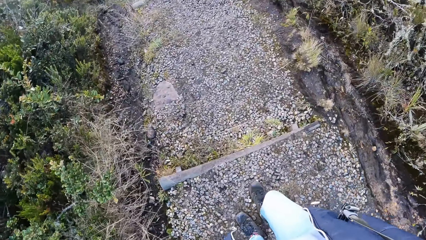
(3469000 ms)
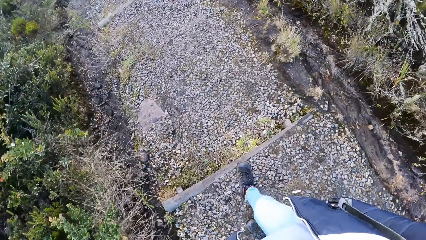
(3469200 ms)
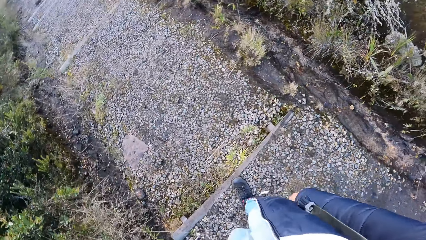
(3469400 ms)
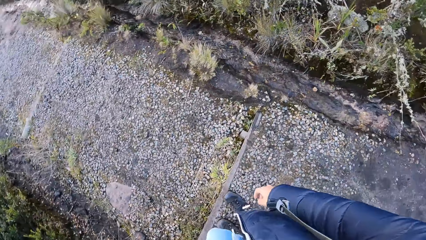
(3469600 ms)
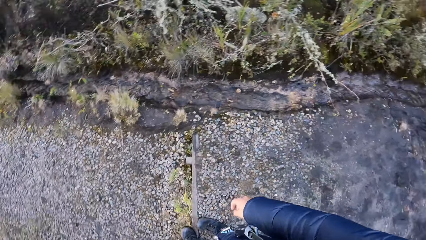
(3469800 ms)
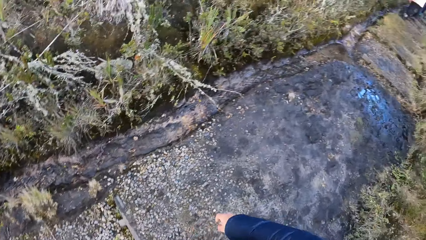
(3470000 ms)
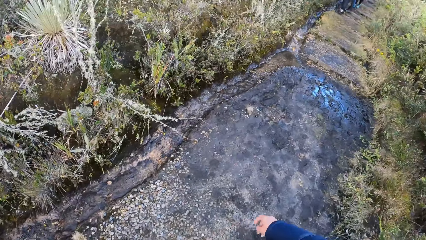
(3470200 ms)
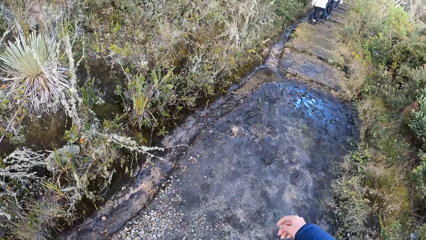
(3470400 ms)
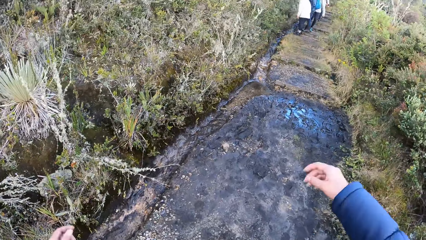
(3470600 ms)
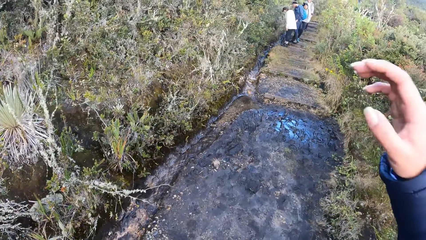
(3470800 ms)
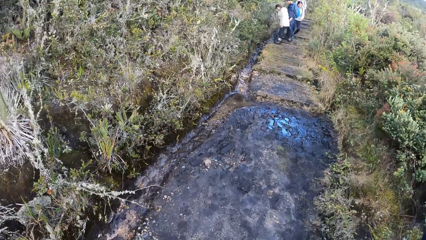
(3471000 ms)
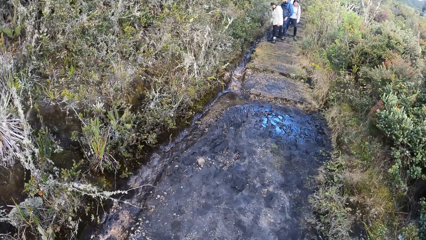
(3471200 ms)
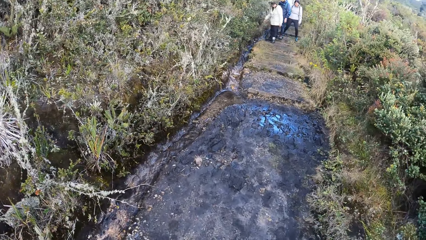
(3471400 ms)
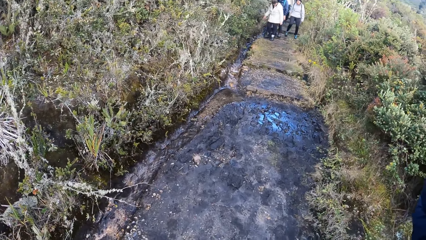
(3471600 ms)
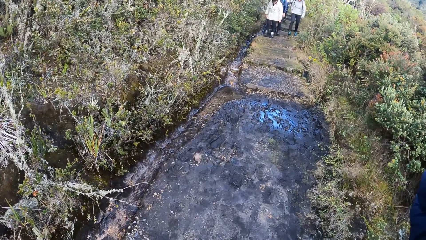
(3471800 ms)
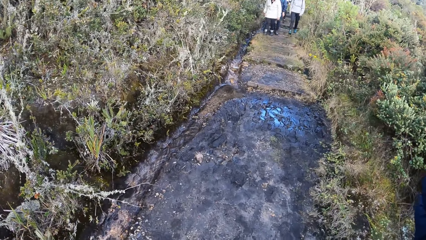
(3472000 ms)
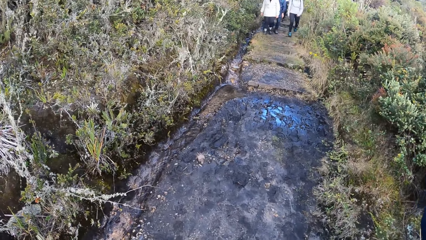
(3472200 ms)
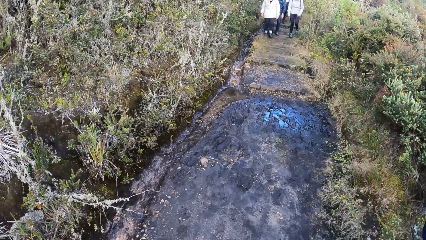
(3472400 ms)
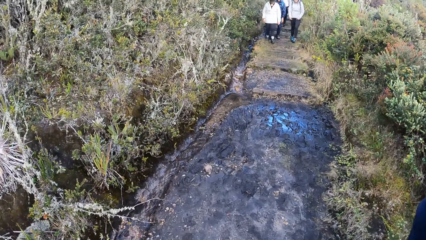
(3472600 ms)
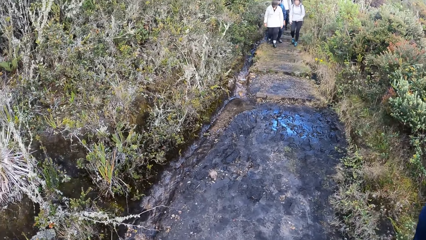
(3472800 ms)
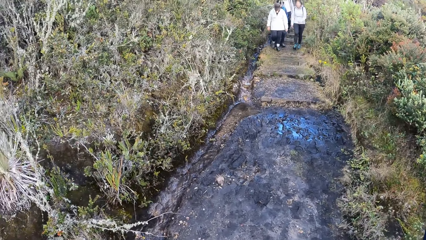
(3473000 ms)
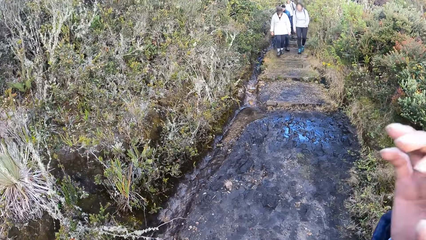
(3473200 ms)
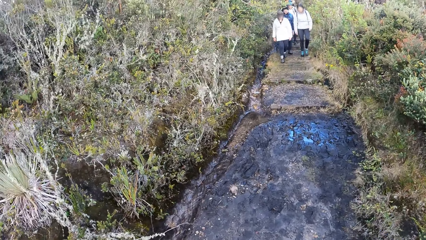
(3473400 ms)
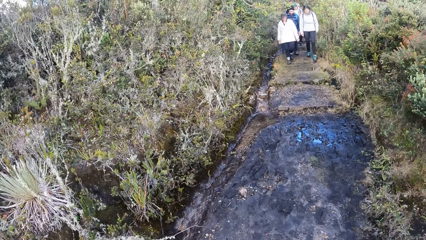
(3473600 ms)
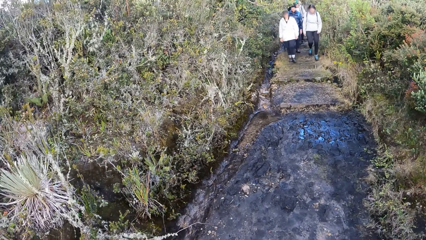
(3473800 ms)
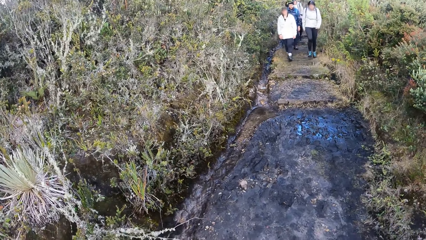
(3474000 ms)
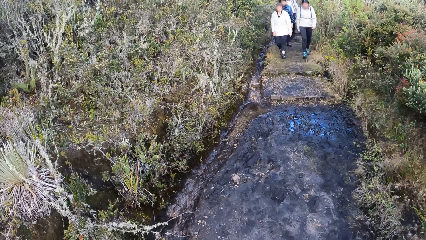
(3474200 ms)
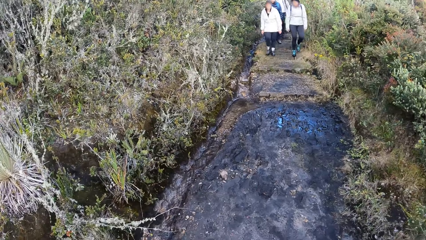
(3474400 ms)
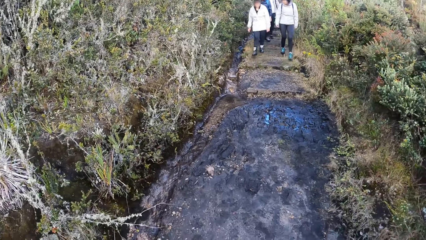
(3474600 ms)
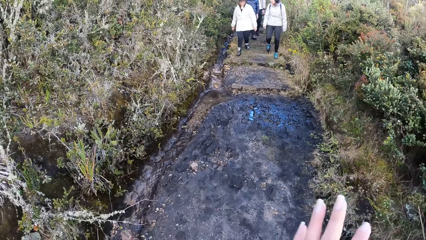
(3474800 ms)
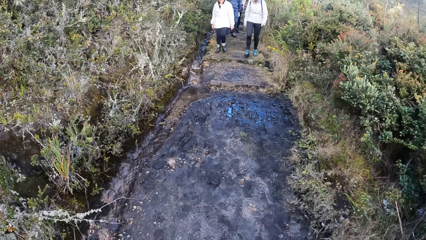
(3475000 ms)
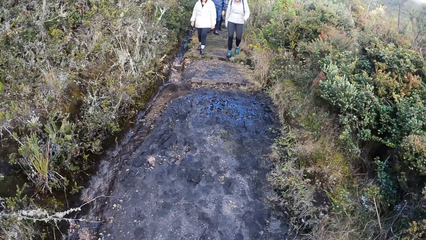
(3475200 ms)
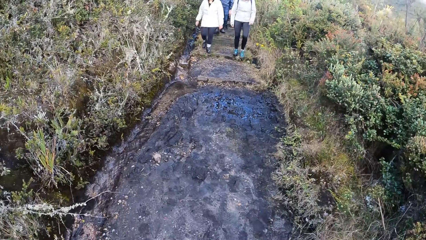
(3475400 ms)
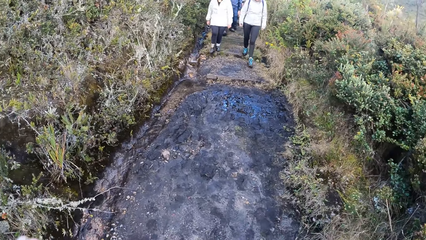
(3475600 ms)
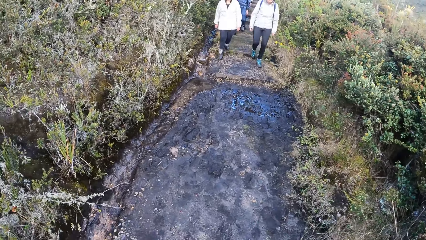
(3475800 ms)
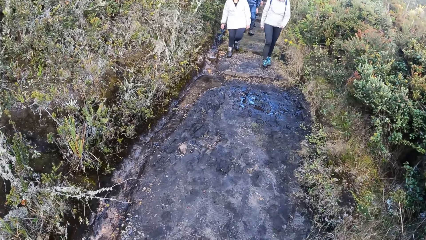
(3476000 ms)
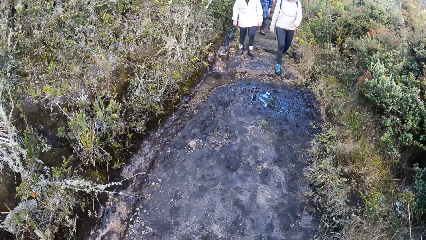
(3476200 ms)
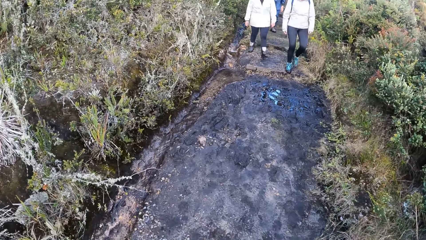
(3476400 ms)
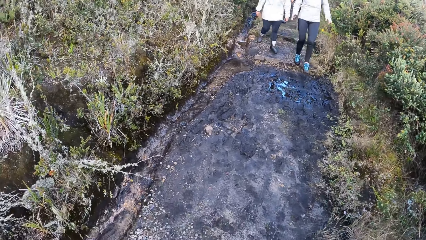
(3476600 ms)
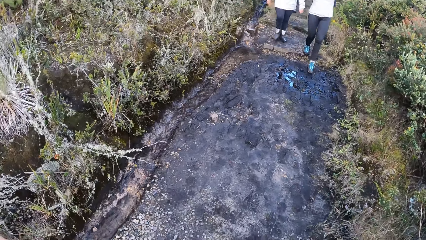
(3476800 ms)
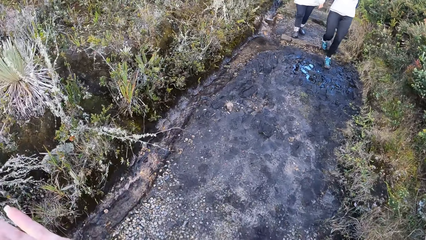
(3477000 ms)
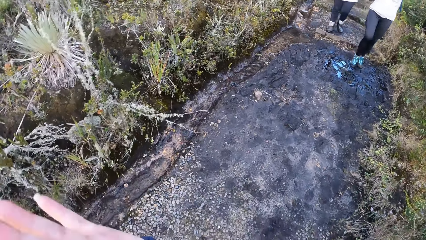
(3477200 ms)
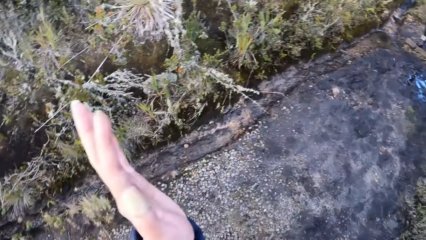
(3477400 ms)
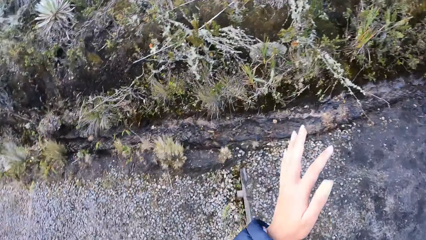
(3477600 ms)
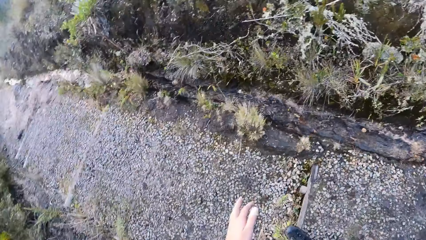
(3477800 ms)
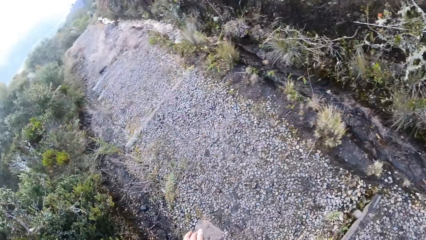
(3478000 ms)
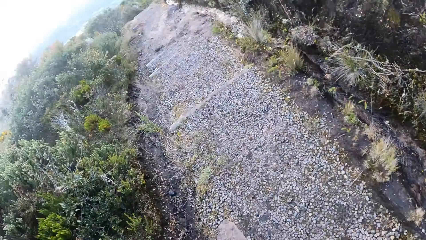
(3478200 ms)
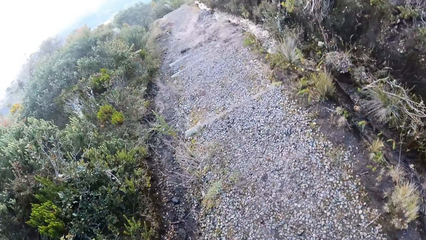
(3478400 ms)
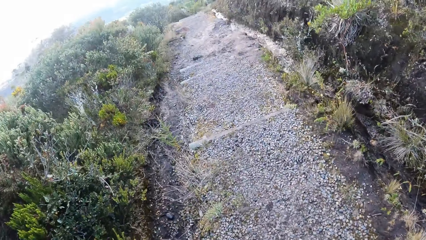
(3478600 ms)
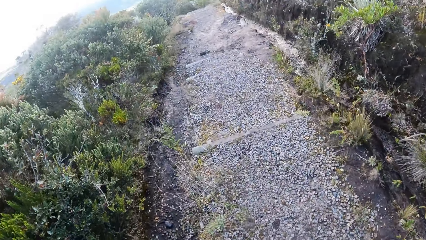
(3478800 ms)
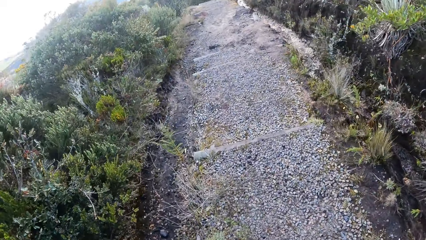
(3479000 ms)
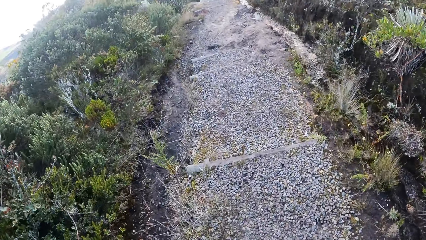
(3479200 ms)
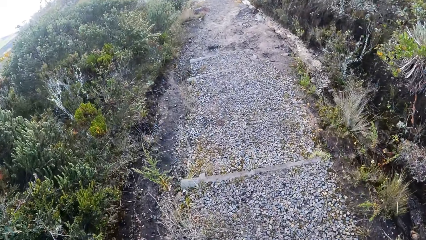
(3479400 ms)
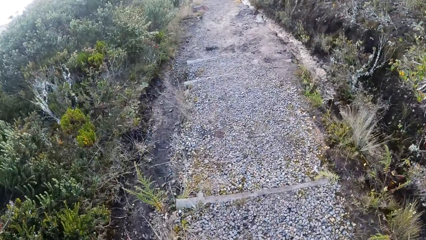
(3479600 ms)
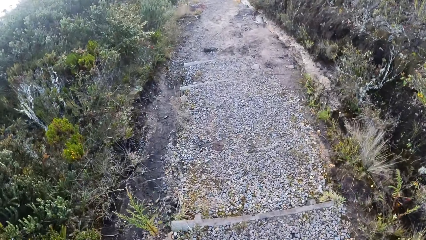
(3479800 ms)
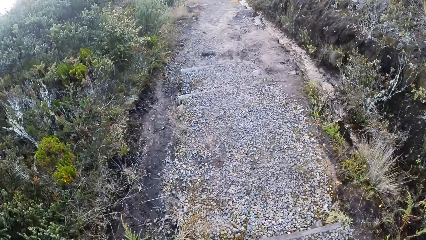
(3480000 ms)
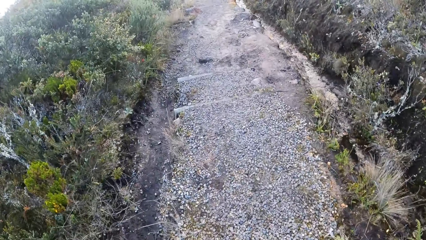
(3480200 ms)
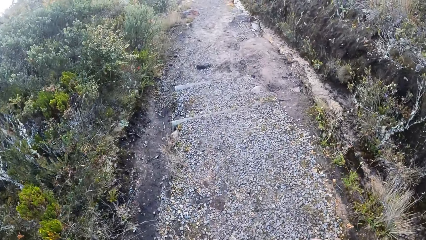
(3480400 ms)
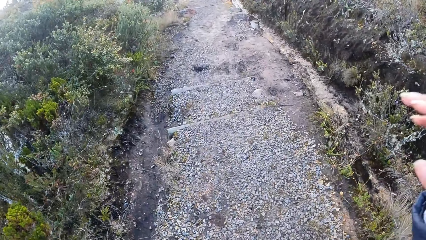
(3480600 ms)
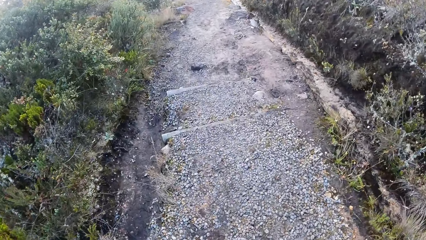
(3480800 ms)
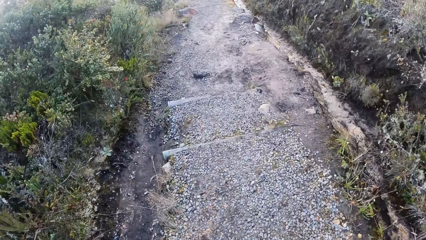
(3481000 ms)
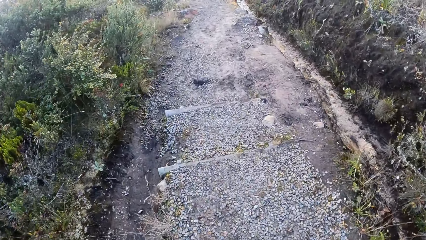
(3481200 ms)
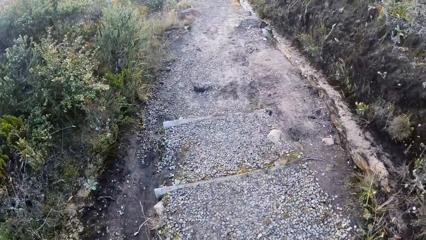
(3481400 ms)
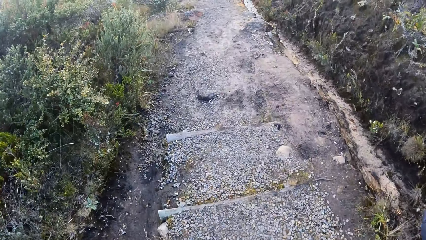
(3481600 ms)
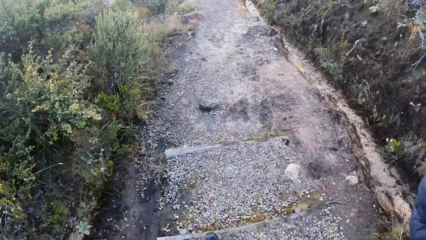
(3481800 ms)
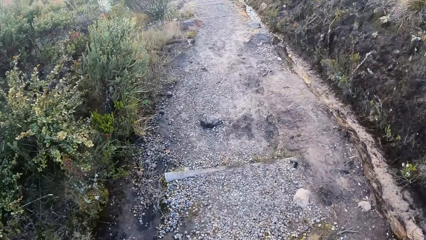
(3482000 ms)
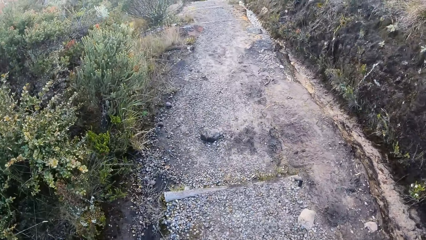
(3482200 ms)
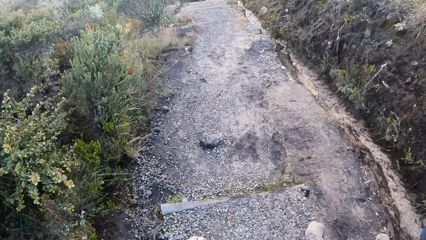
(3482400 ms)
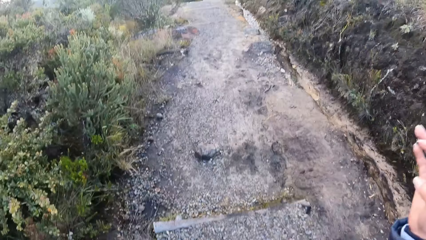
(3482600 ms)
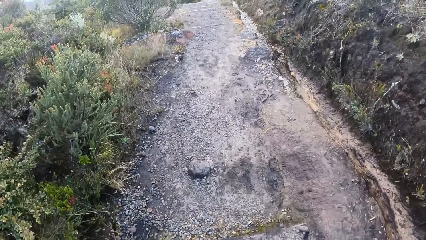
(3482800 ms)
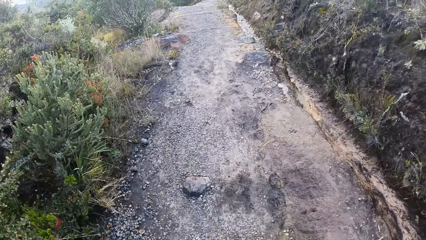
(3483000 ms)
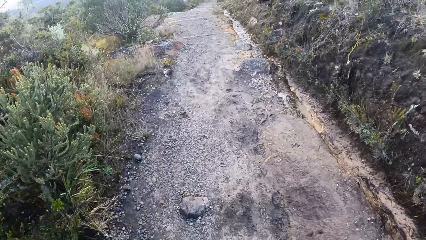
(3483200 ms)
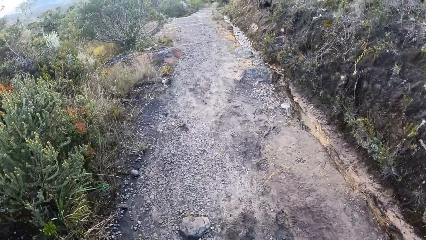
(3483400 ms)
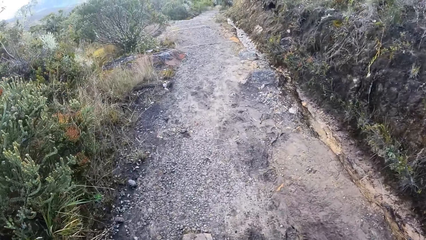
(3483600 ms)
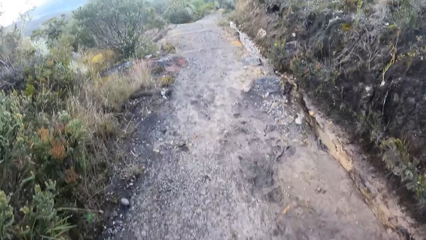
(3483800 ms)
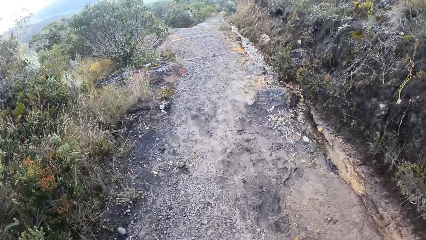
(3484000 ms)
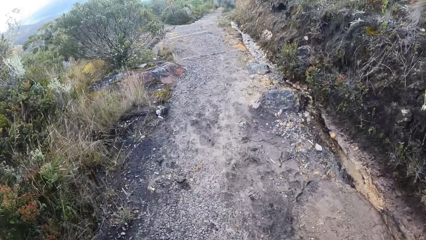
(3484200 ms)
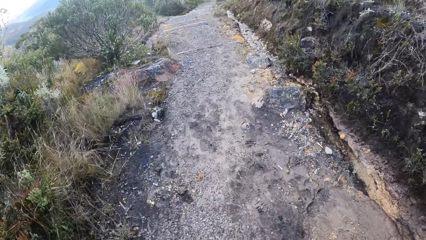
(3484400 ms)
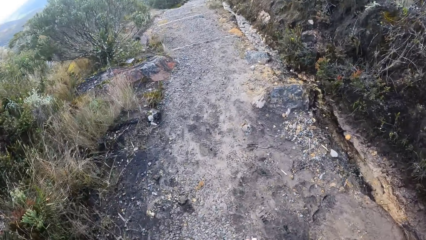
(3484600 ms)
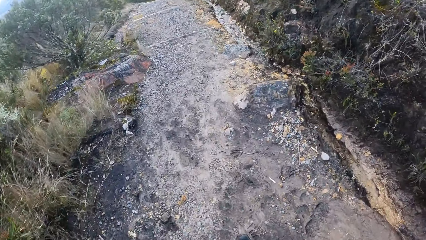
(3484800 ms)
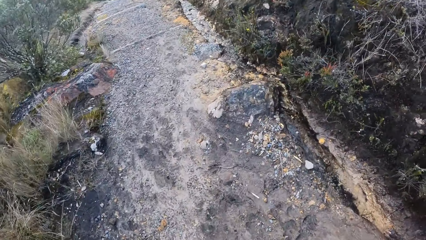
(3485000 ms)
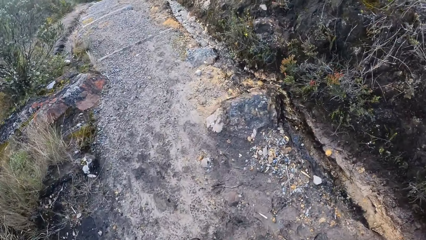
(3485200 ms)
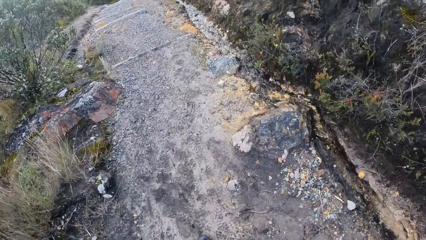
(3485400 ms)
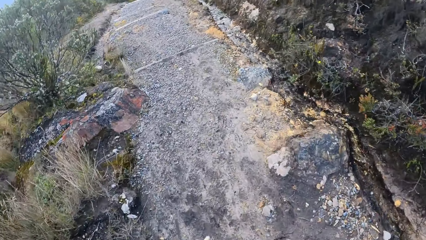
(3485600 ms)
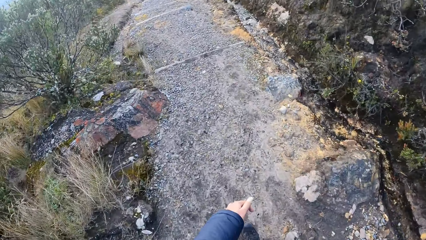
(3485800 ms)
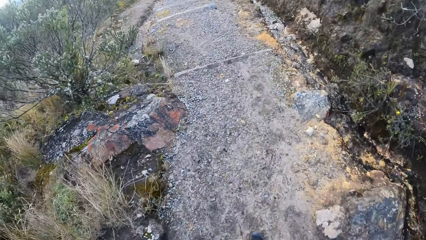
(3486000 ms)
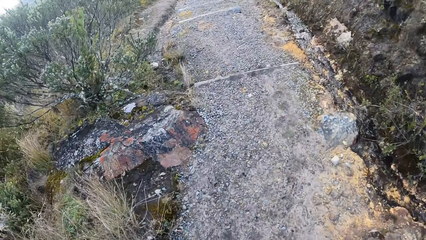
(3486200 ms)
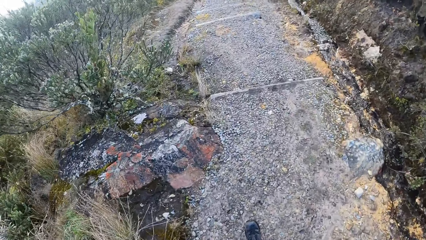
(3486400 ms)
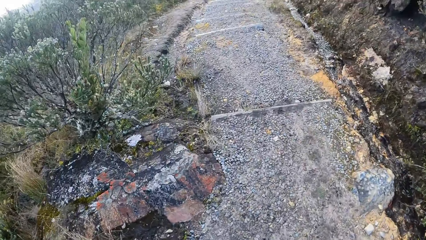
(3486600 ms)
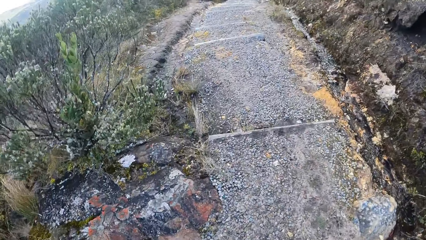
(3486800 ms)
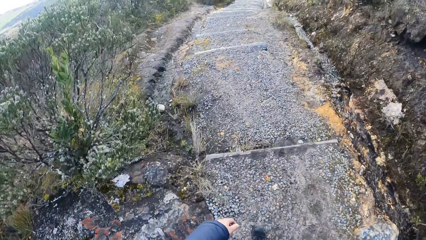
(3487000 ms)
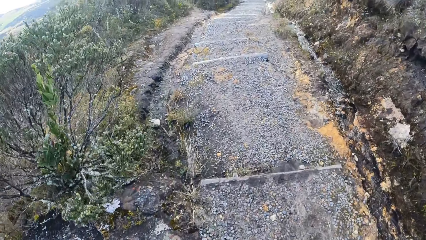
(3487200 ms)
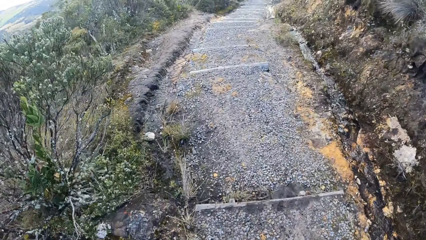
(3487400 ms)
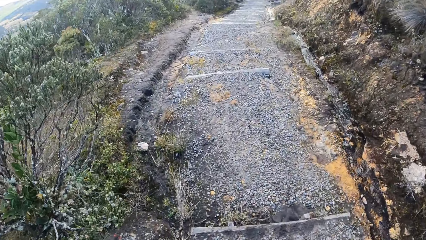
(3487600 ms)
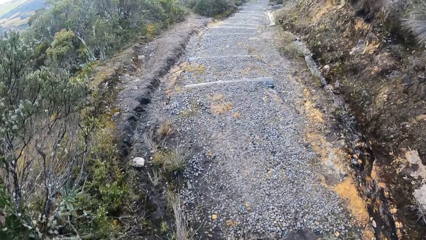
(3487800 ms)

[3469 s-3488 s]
The camera wearer looks behind her. She raises her hands up and adjusts a camera. The woman walks down the stairs. The man walks down the stairs. Another woman walks down the stairs. The camera wearer looks around. She sways a hand. She turns around and sways a hand. She walks down the stairs. She lifts her right hand and adjusts the camera. She walks down the stairs.
